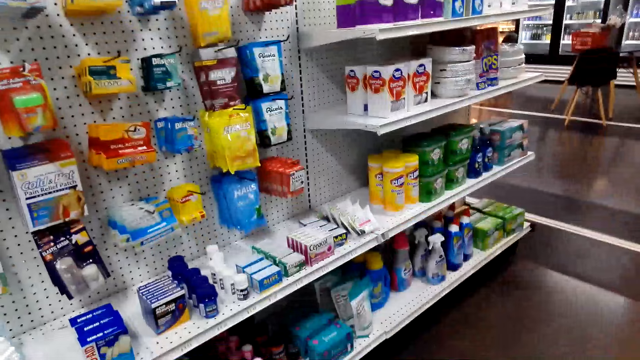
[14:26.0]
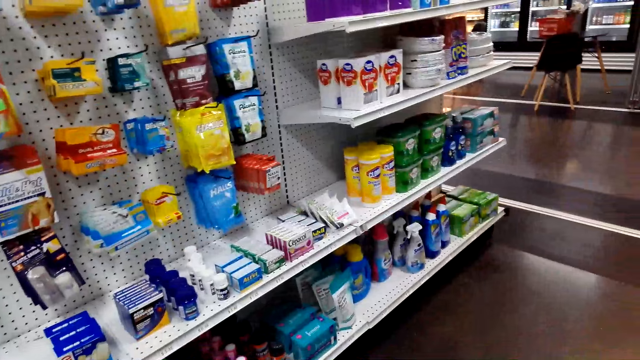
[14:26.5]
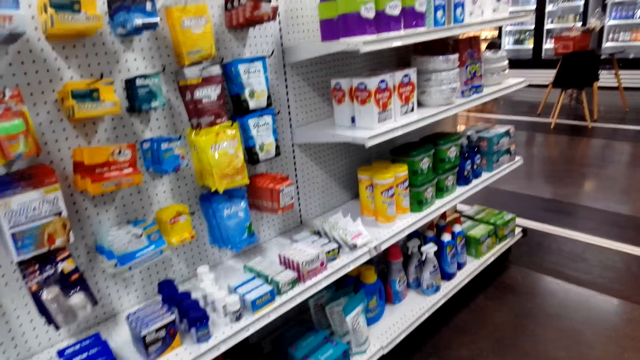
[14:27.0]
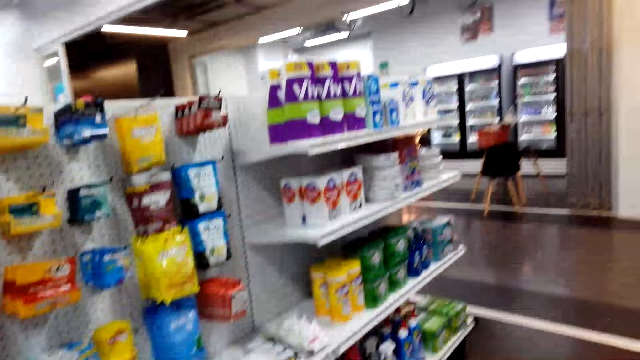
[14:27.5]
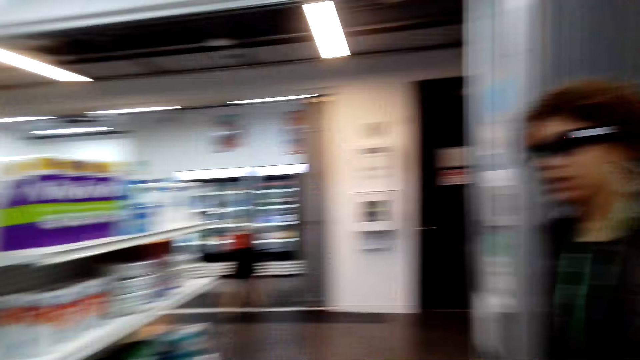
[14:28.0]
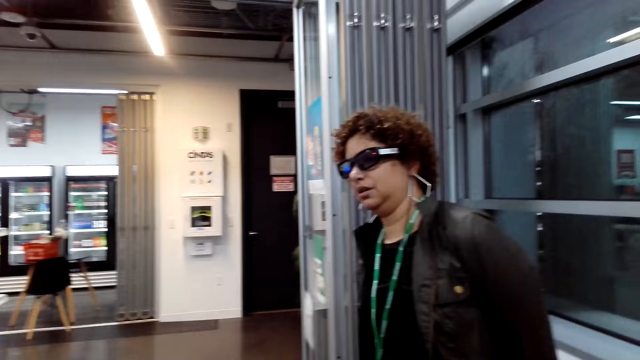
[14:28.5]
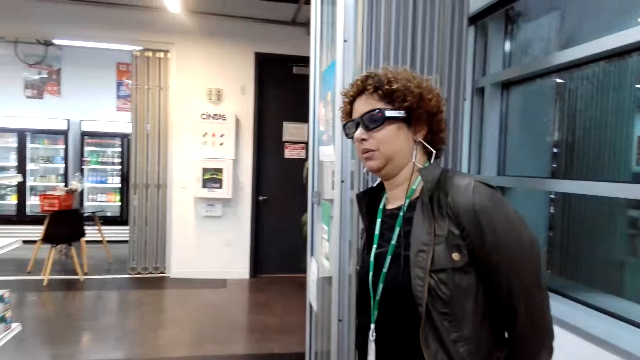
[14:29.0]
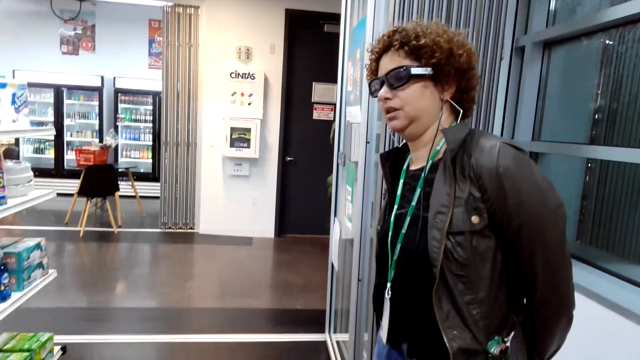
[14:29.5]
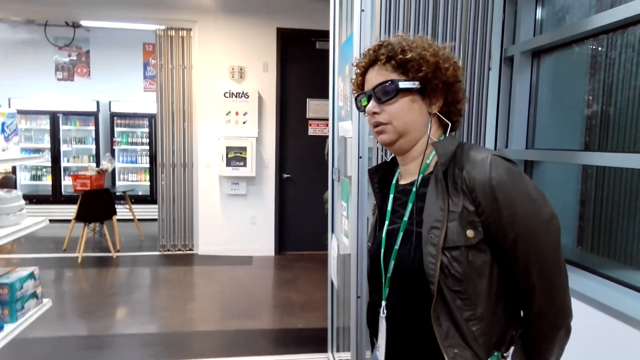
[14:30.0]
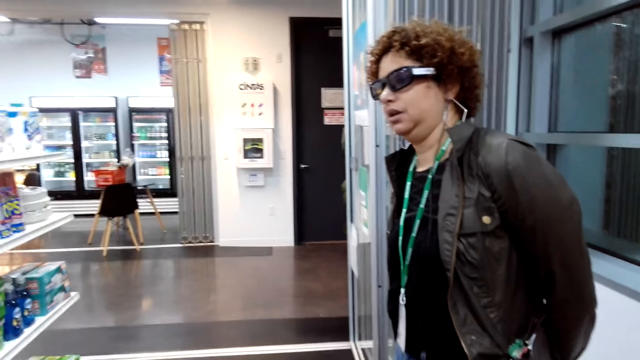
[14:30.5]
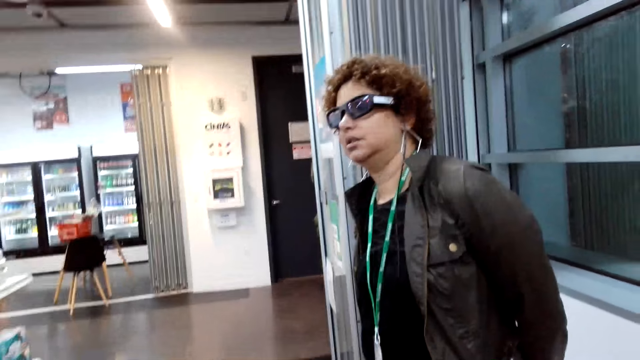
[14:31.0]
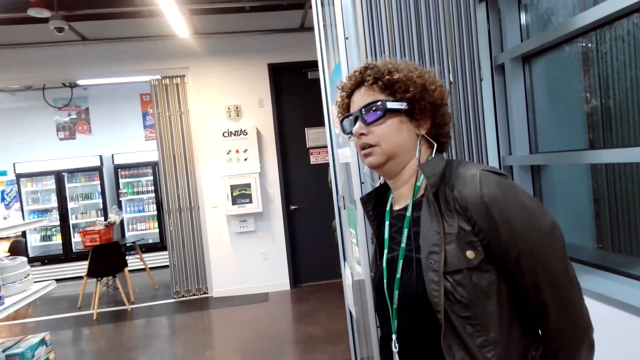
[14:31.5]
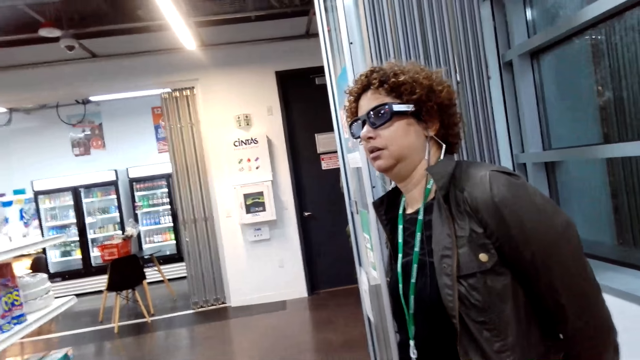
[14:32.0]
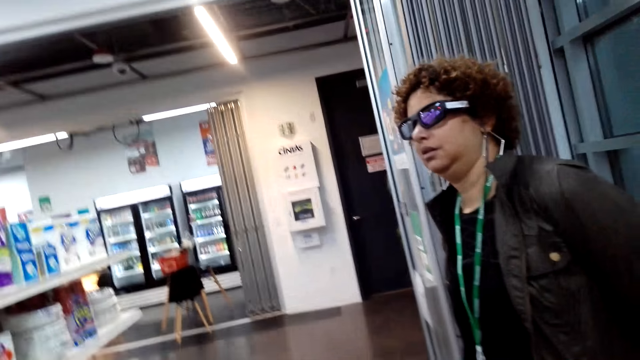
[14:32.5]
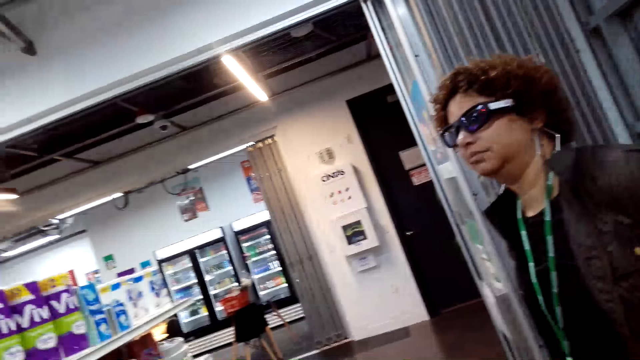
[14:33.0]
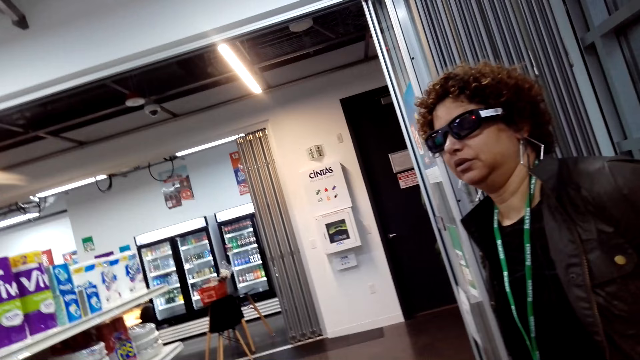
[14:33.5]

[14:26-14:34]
The camera wearer converses with a woman. They stare at the woman.

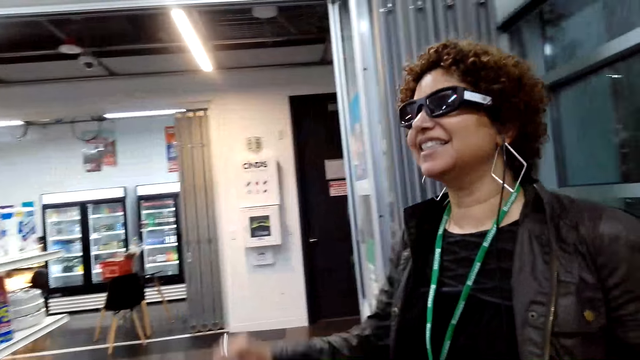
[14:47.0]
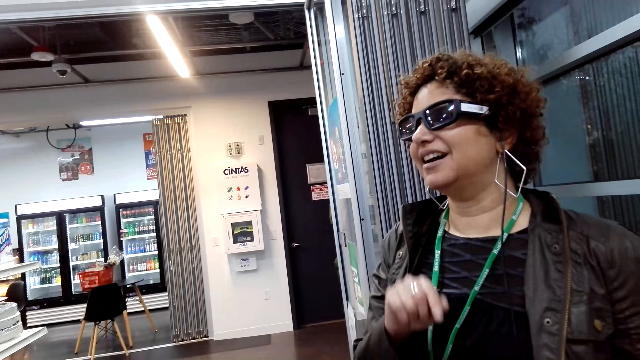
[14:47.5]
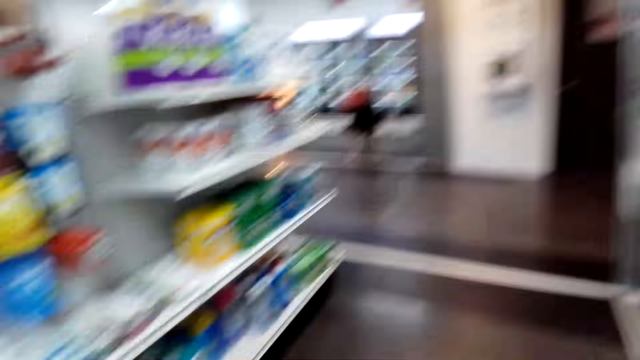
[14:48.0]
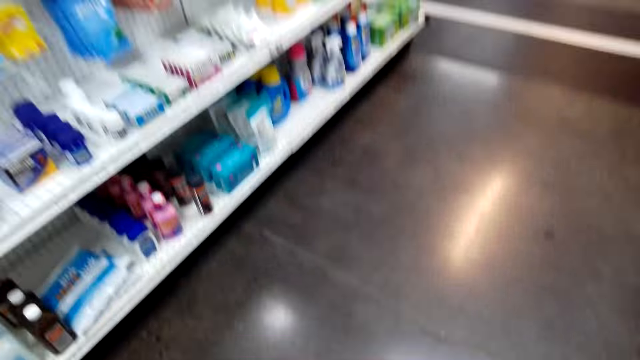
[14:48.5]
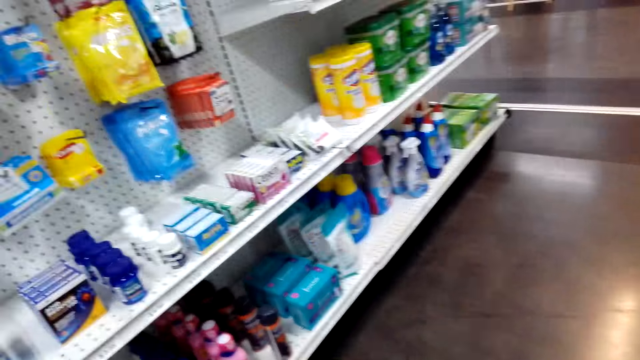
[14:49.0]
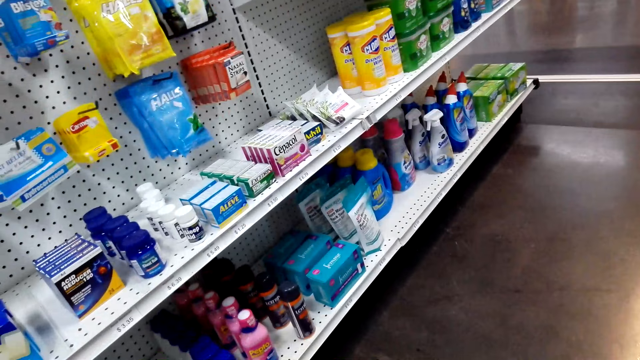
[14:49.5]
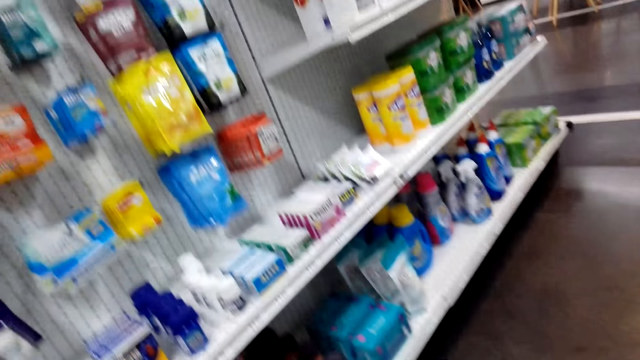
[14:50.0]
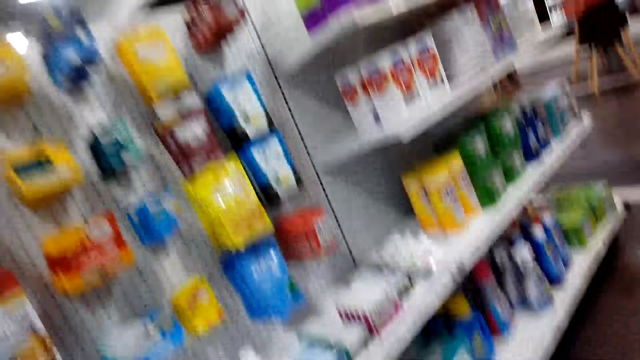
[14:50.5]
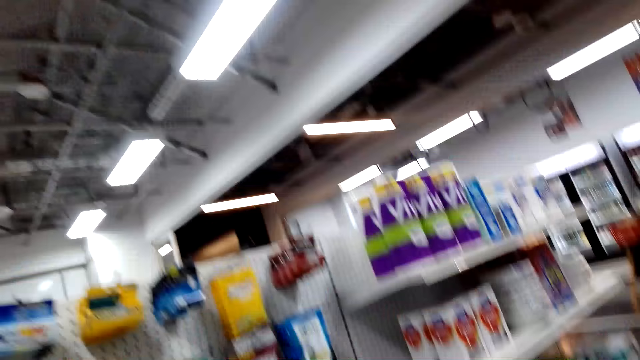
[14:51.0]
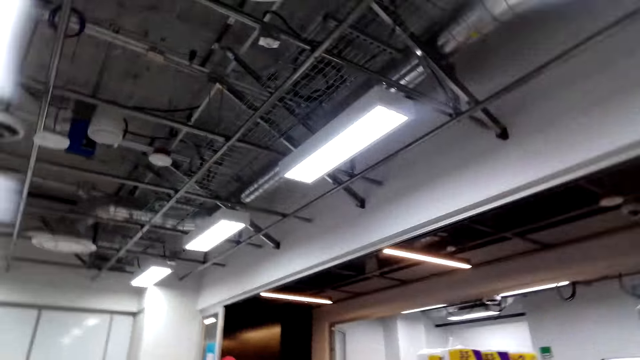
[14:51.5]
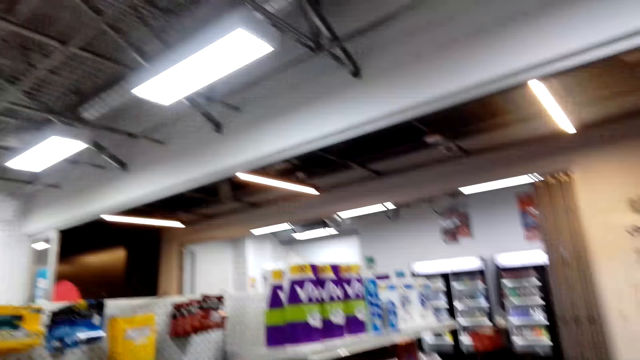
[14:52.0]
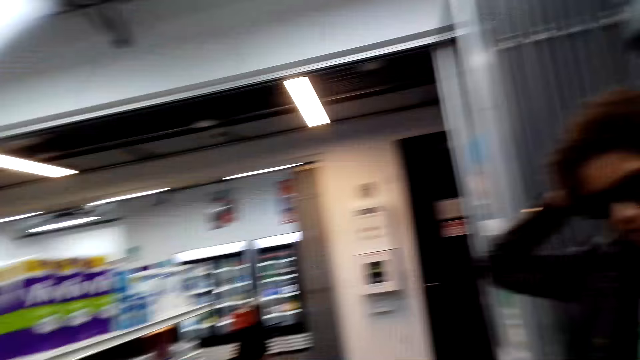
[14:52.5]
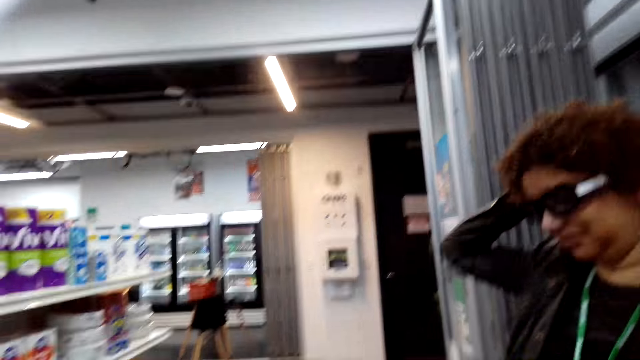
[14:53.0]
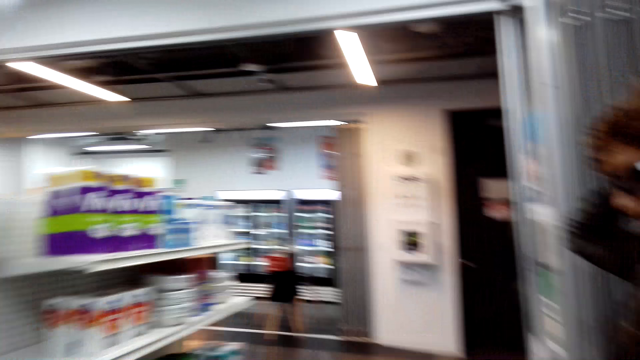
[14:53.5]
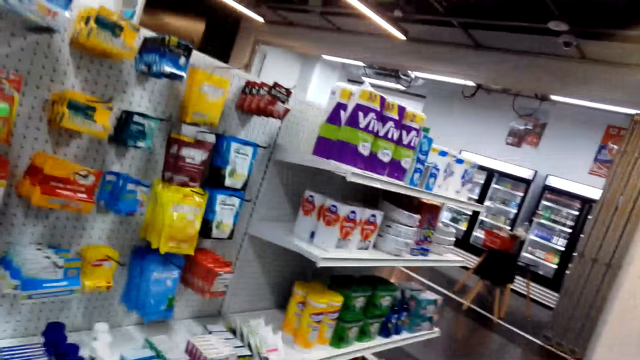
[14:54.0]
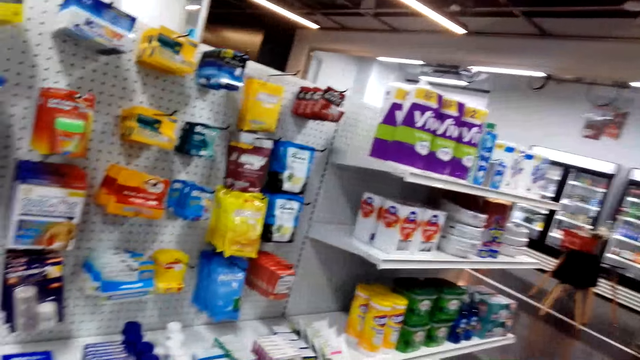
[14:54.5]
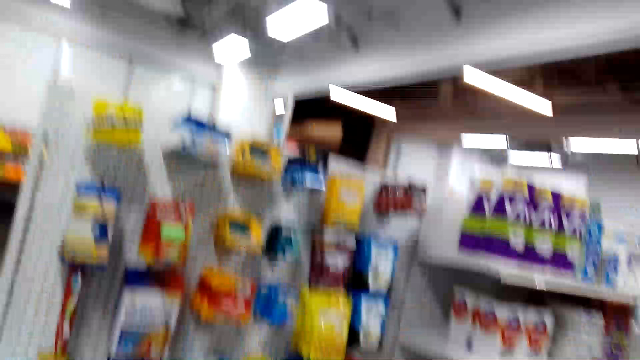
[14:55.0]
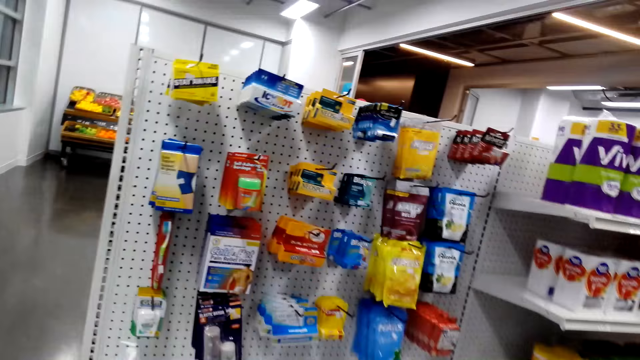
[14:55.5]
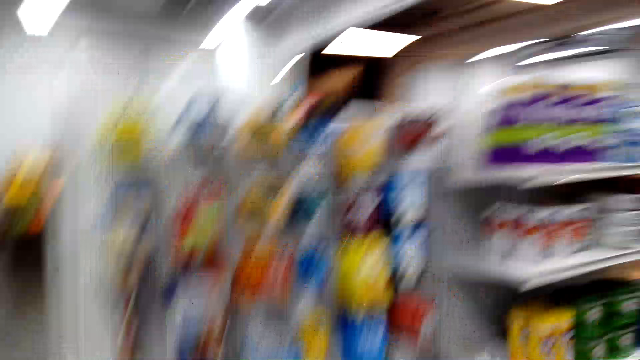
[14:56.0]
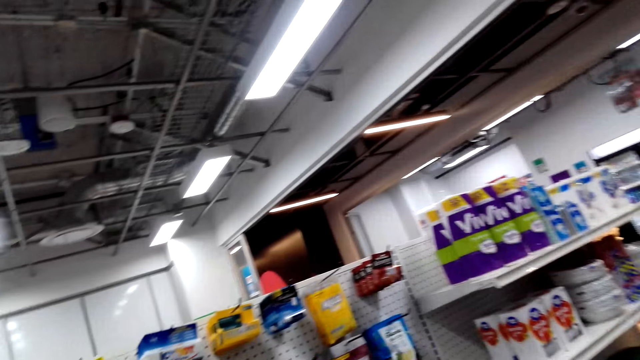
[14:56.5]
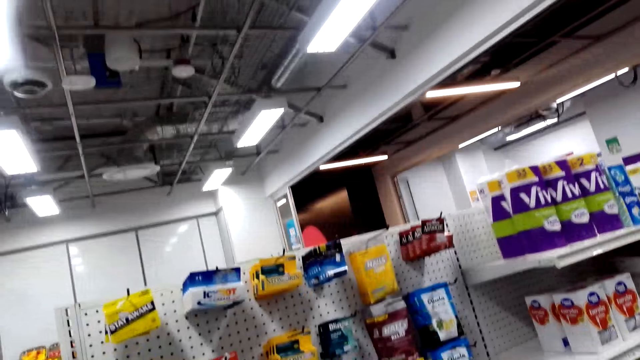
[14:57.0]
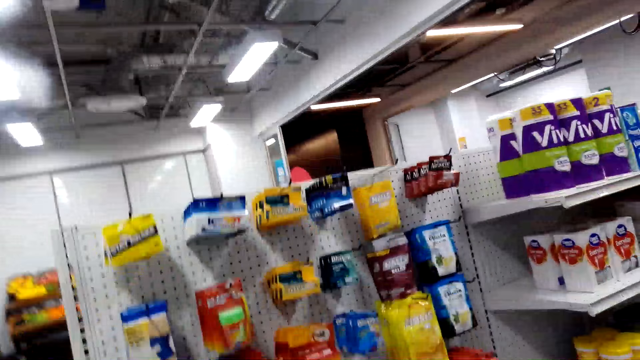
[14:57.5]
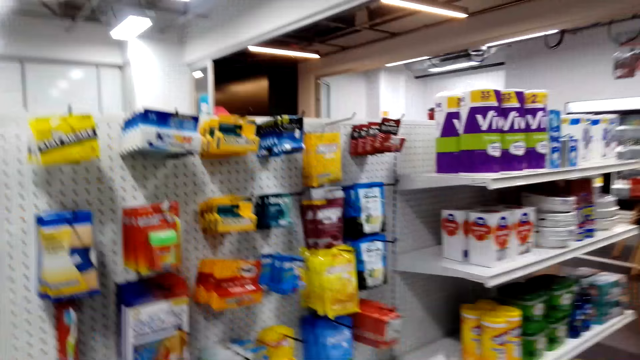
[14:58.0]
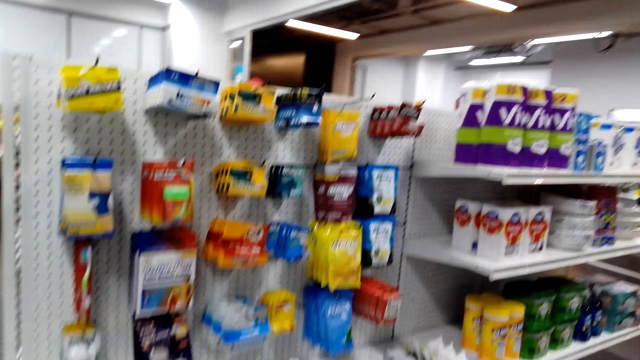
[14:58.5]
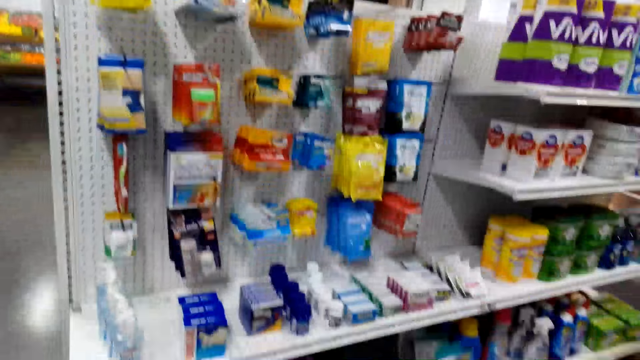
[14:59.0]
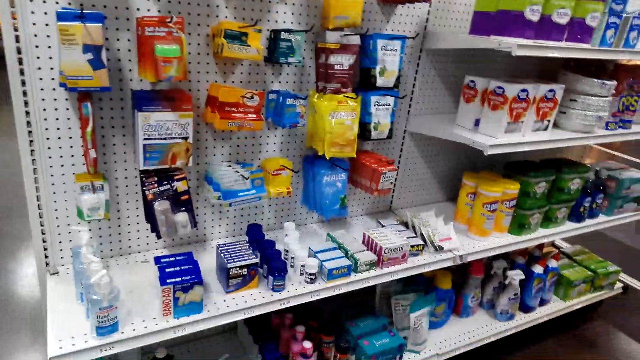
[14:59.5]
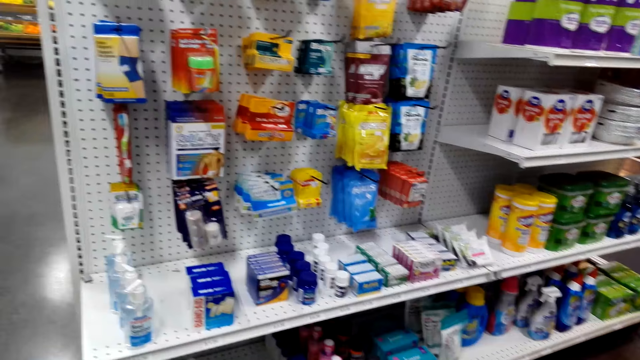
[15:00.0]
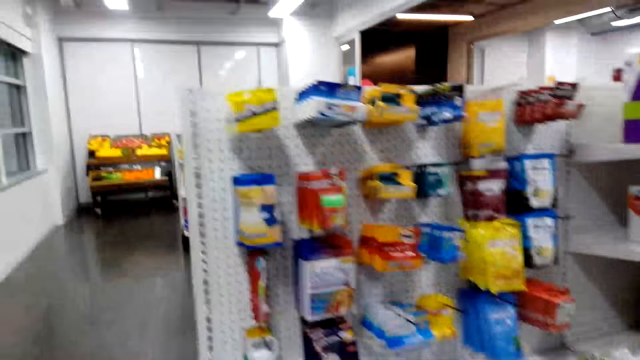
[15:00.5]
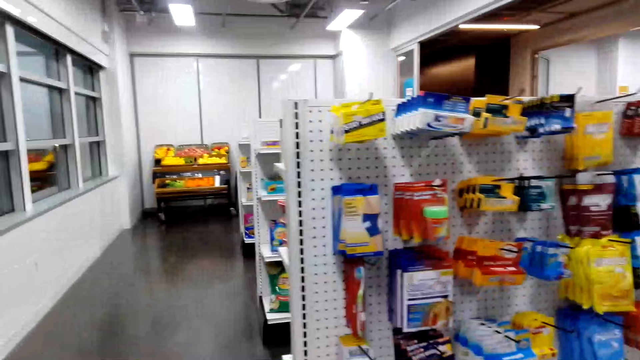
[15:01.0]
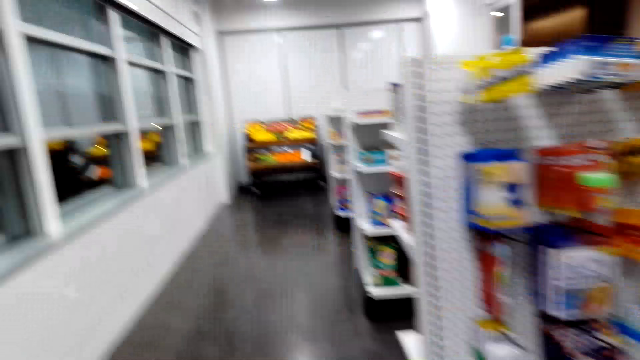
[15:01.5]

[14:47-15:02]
The camera wearer stares at the shelf. They look around the shop. They stare at a lady. The lady touches the hair. The camera wearer stares at the shelf. They converse with the lady. They look around the shop.
